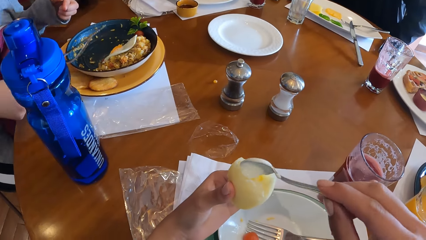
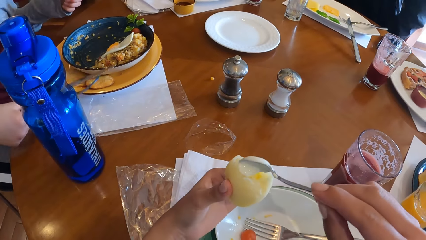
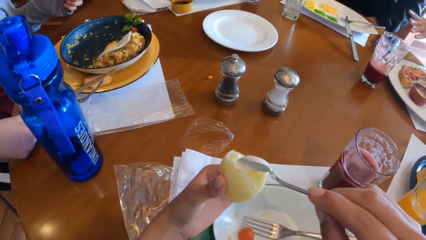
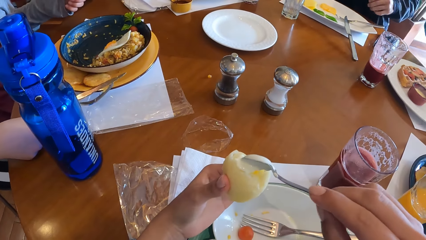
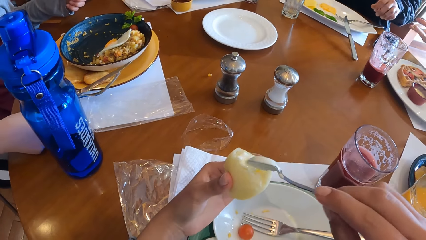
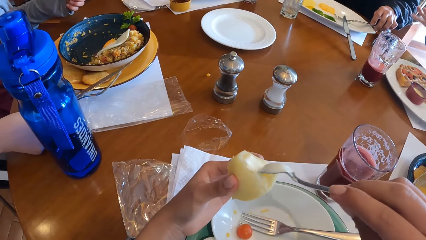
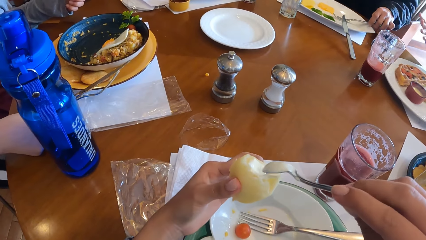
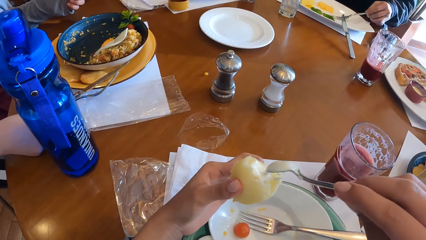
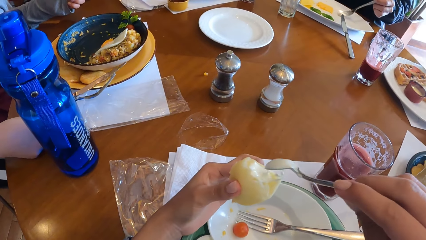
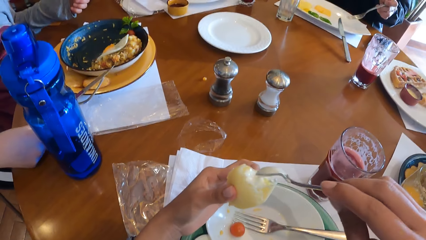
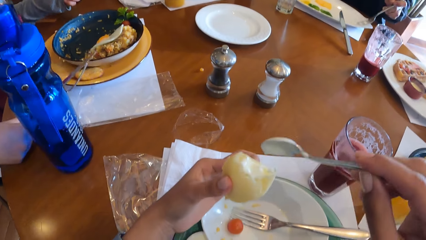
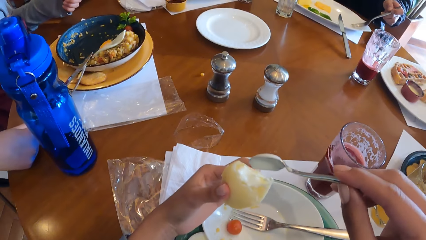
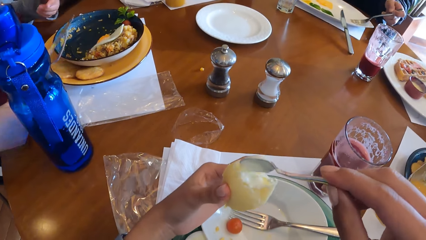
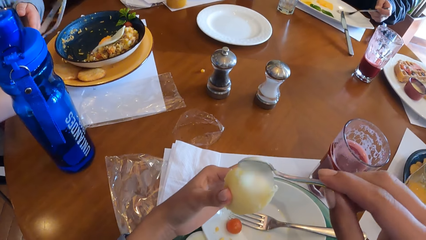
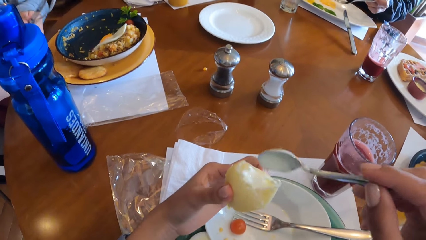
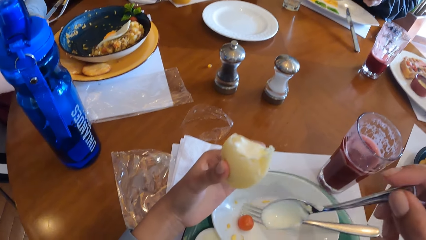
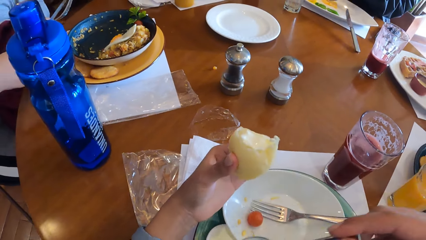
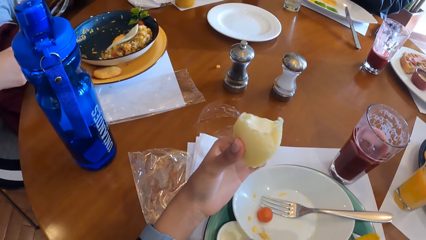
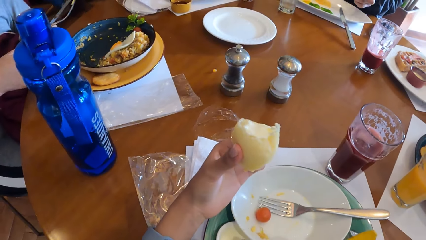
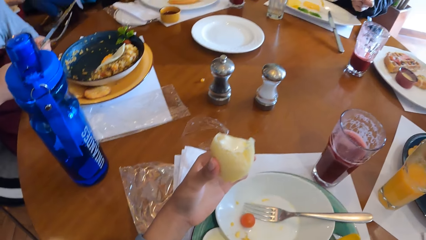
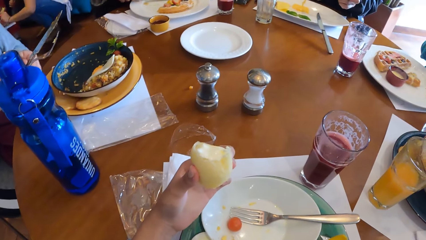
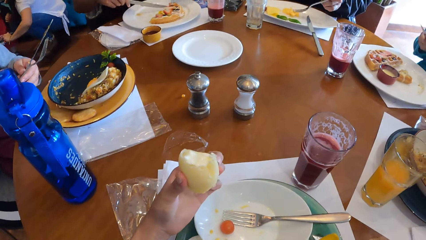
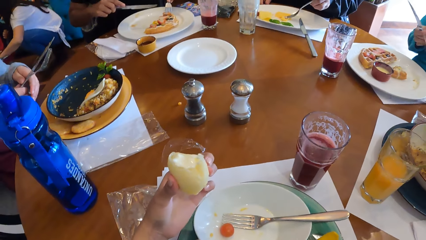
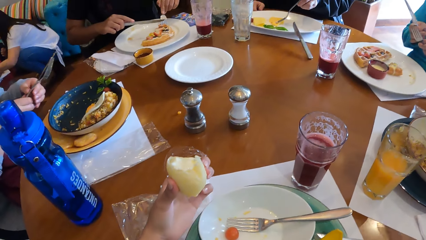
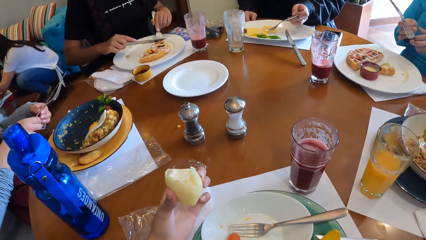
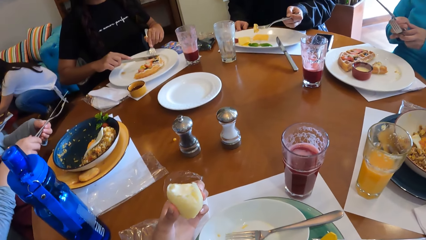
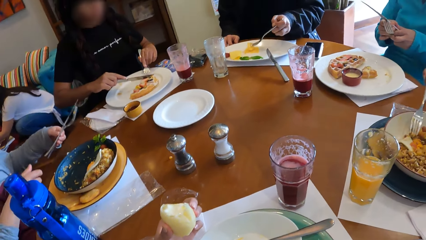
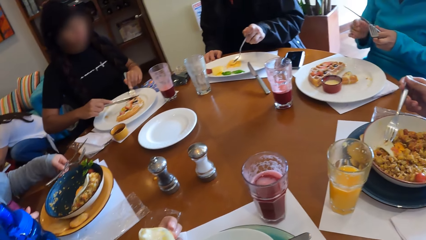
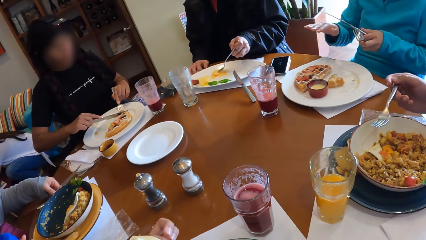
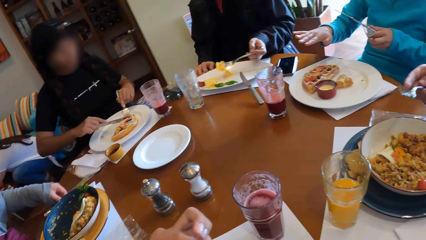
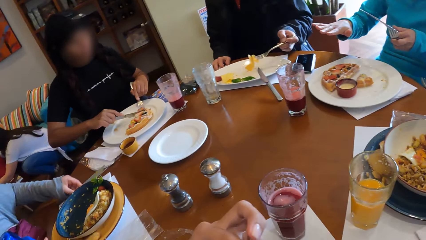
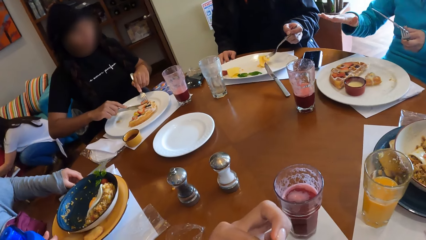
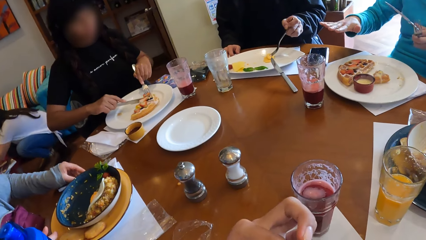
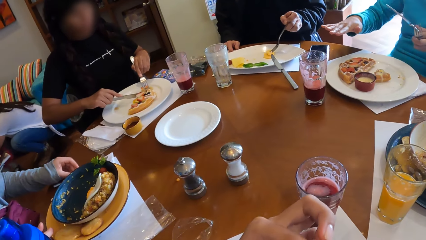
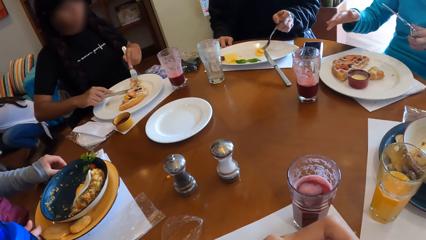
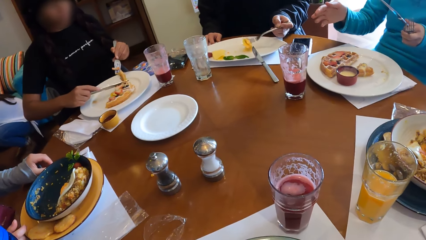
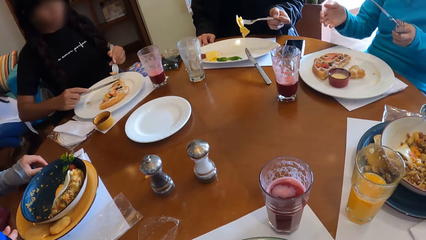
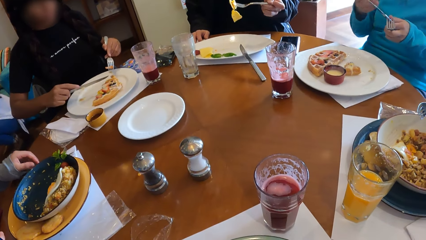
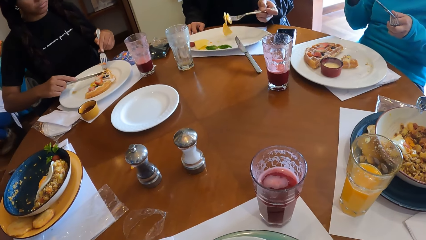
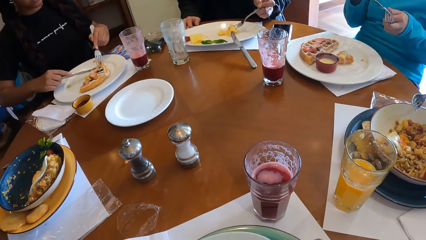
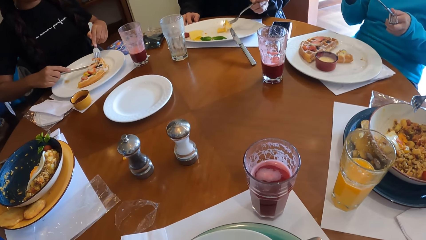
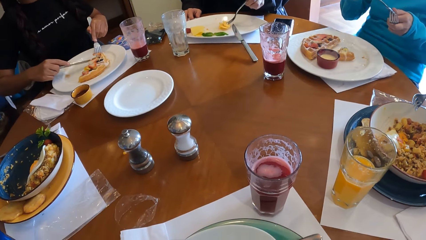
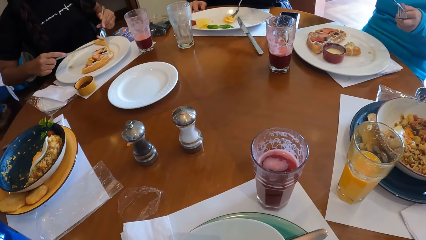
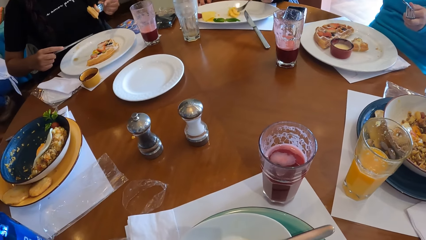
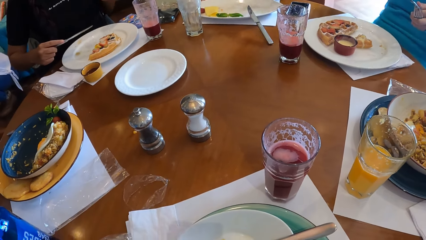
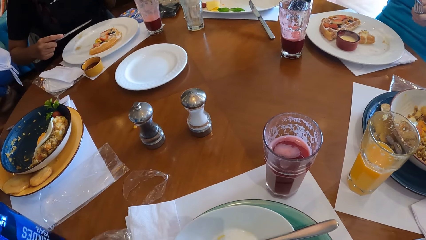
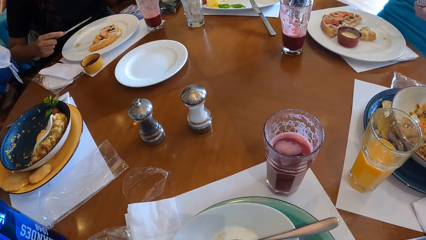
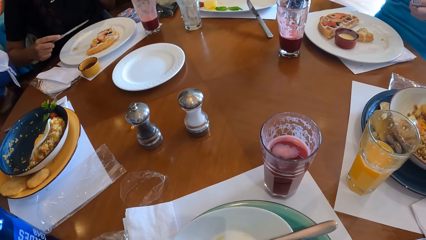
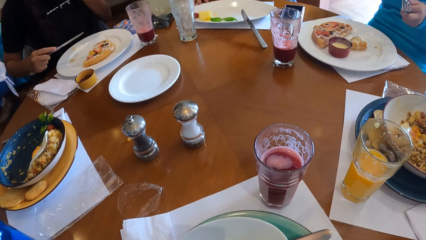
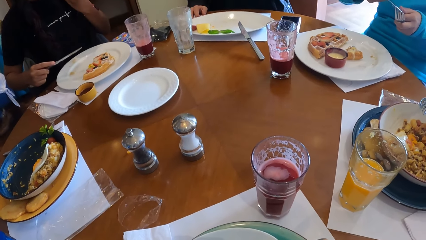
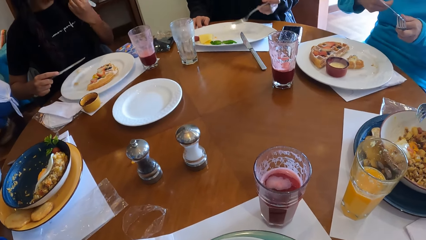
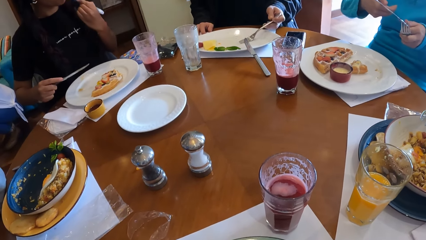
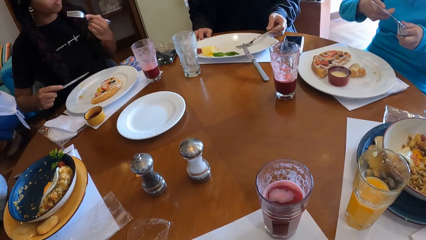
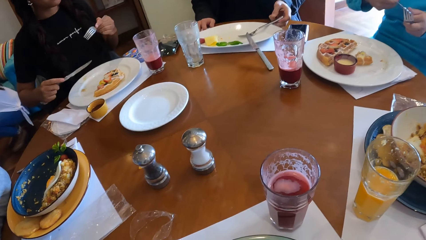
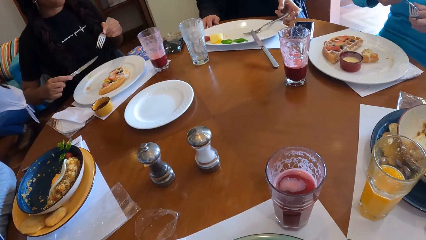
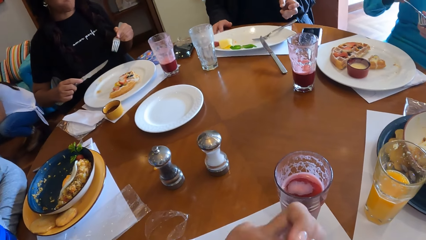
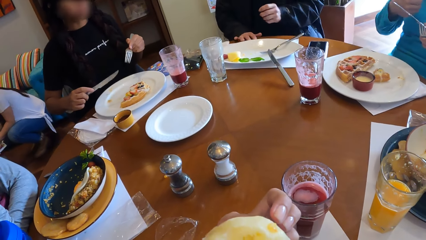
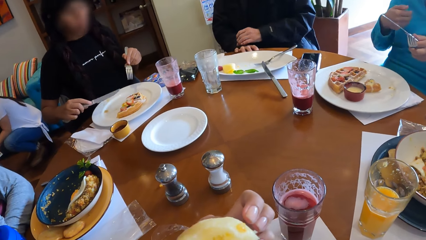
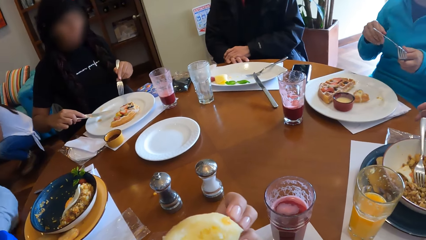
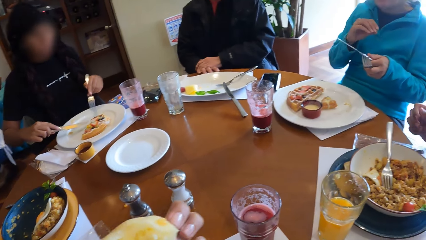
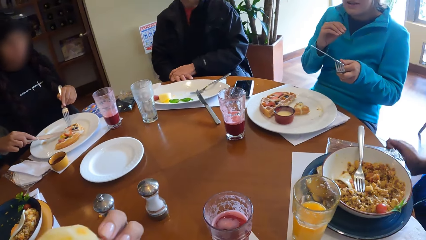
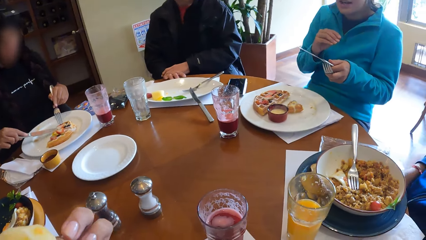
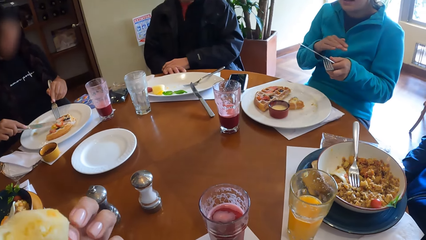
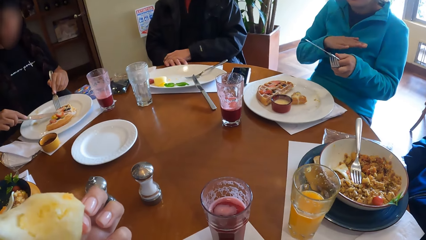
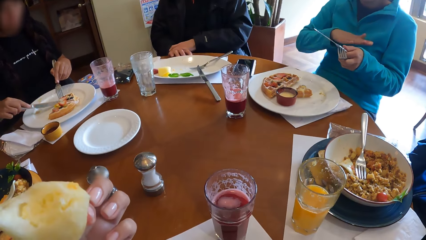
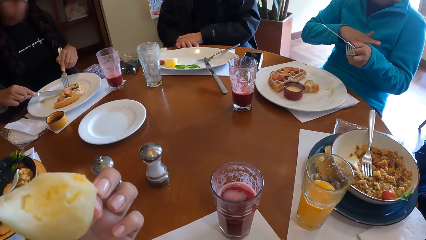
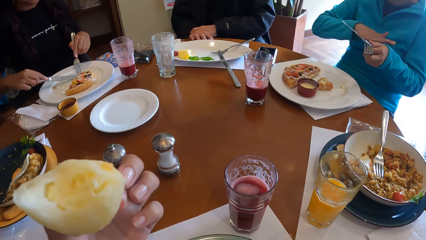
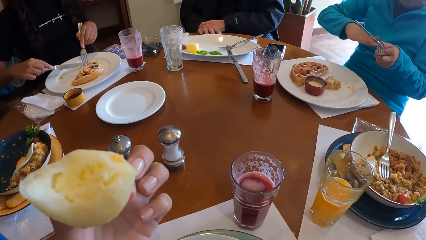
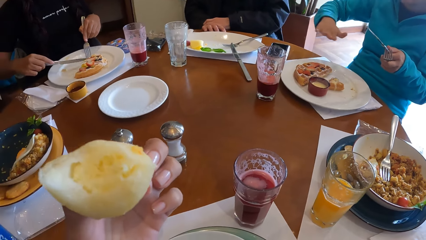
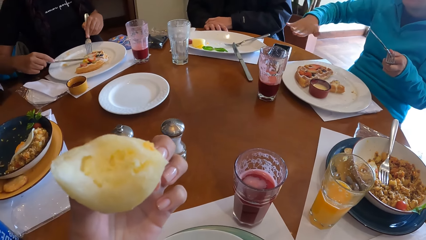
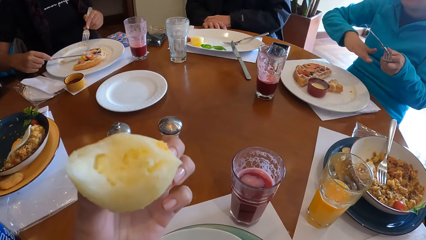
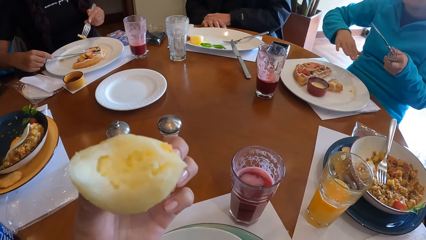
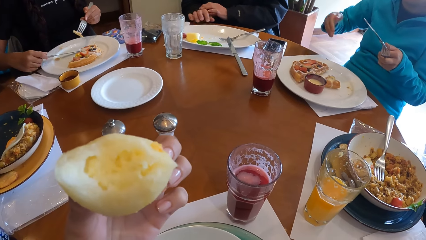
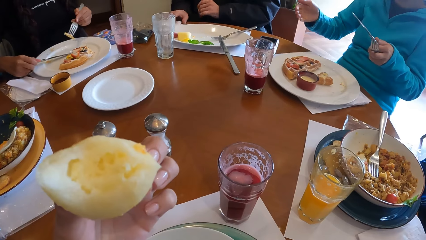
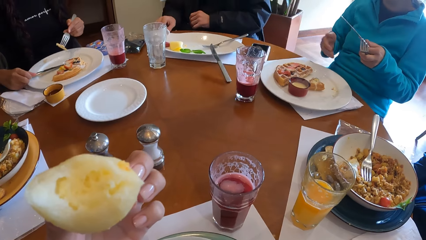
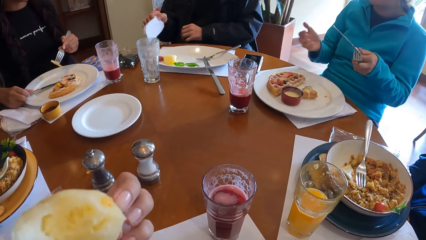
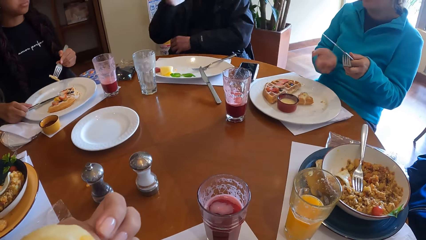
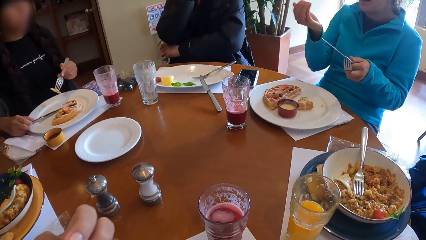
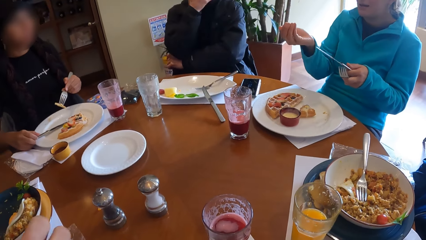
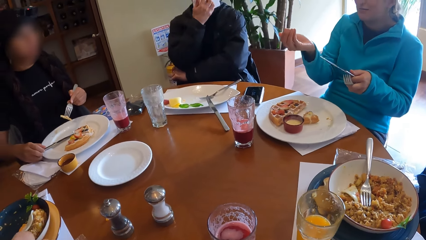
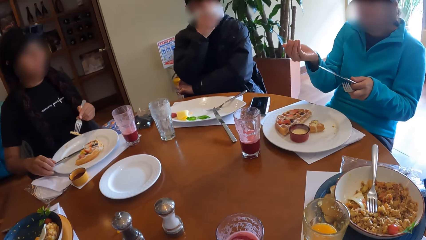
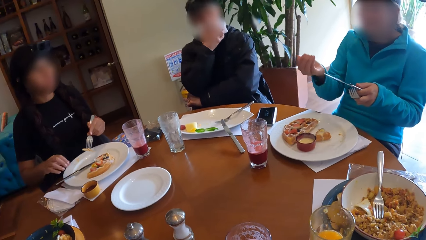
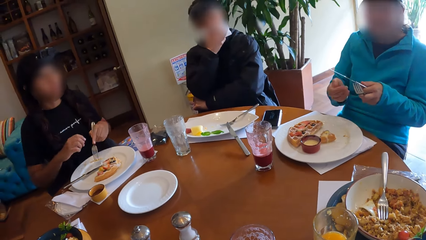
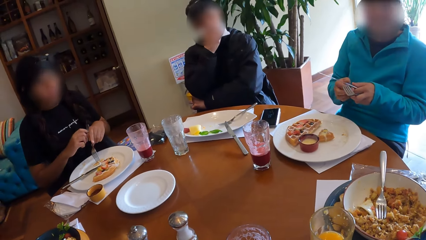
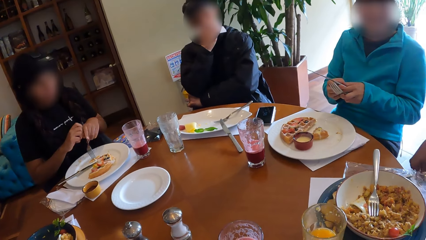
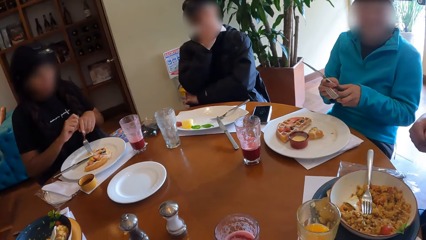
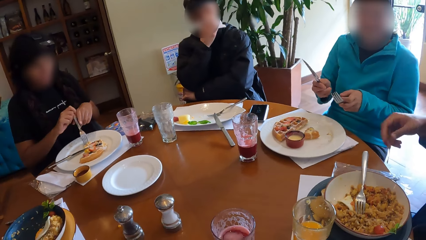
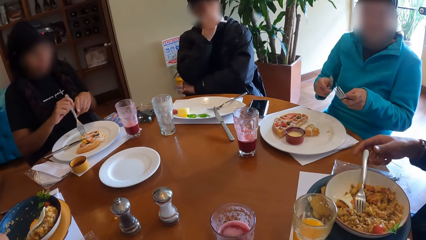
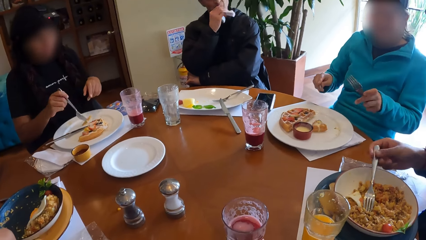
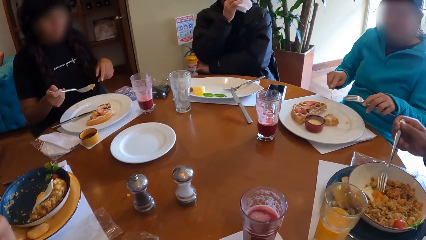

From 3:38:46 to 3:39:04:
The camera wearer adds the cream in the slice of yam or pastry with the spoon in her right hand. A lady shifts the knife and spoon to her right hand. The lady holds her cutleries with her right hand. The lady holds the hand with the knife and spoon on the table. A man picks a fork spoon in his plate. The lady lifts the hand from the table, shifts the knife and spoon to her left hand, and holds her cutleries with her left hand. The camera wearer drops the spoon back in the plate. The lady holds her cutleries with her left hand again. The man scoops food from the plate with the fork spoon. Another man shifts a dinner knife from his right to left hand. Another lady slices a pizza piece in the plate with a dinner knife and fork spoon. The first lady drops the cutleries on the table with her left hand. The other man interacts with the group of people and the camera wearer. The camera wearer eats the pastry in his hand. The other lady scoops a pizza piece from the plate with the fork spoon and eats the pizza piece. The first man drops the spoon in the plate on the table. The other lady holds the spoon and knife and dinner knife. The first man stares round on the table. The camera wearer eats the slice of yam with her left hand. The other man gestures, converses. The other lady slices the pizza piece in her plate with the fork and knife. The camera wearer holds the pastry in hand. The first man picks a serviette paper from the table with his right hand and cleans his mouth with the serviette paper. The other lady drops the dinner knife in the plate. The other man shifts the dinner knife from left to right hand. The other lady scoops the pizza piece in the plate with the spoon.
